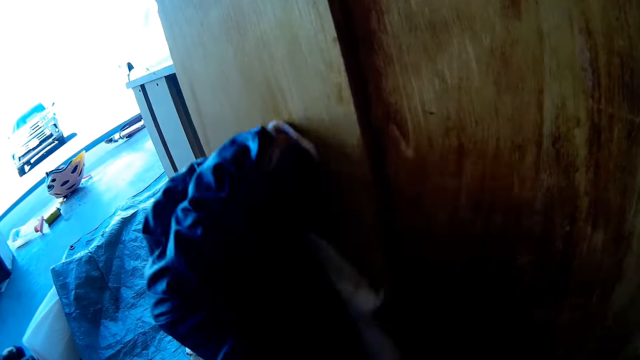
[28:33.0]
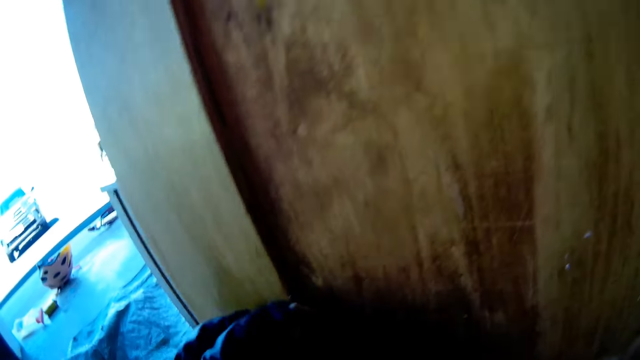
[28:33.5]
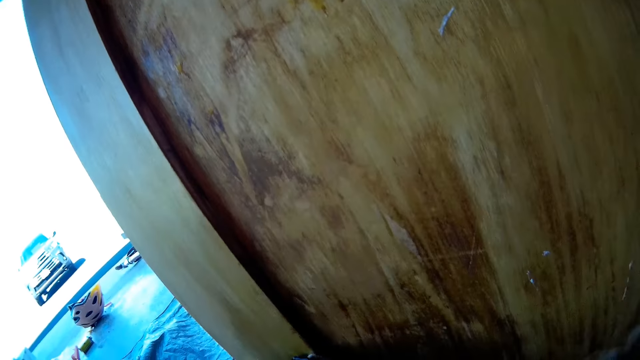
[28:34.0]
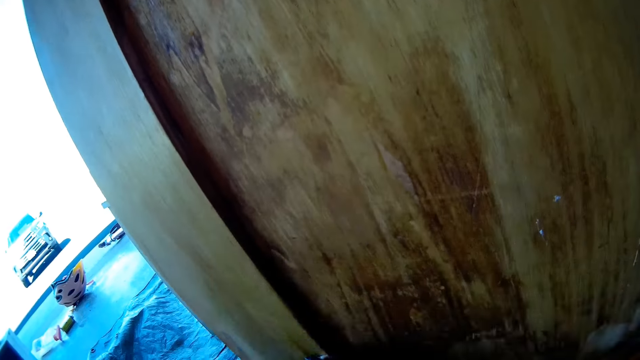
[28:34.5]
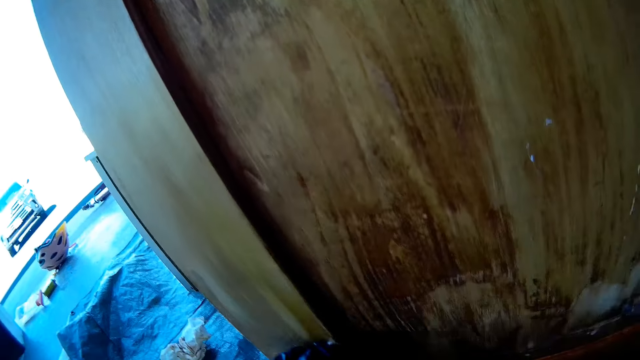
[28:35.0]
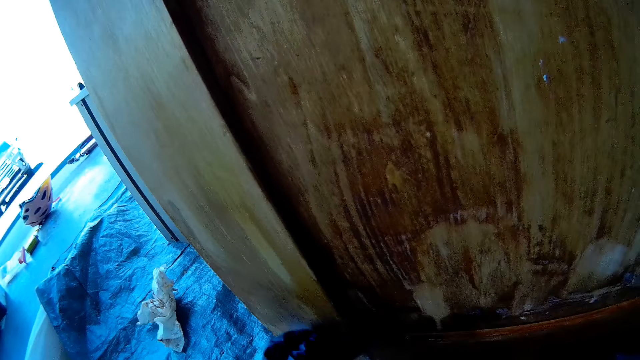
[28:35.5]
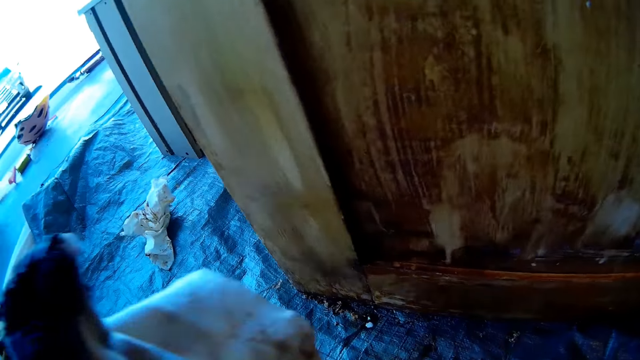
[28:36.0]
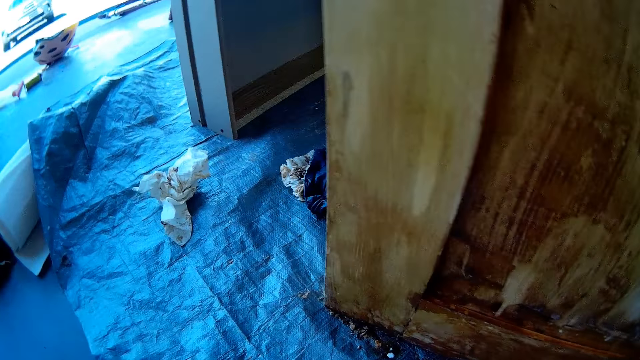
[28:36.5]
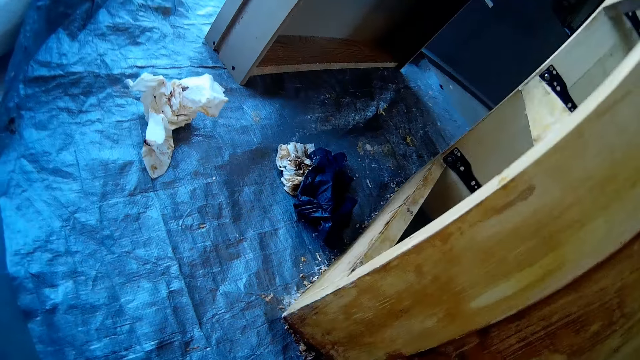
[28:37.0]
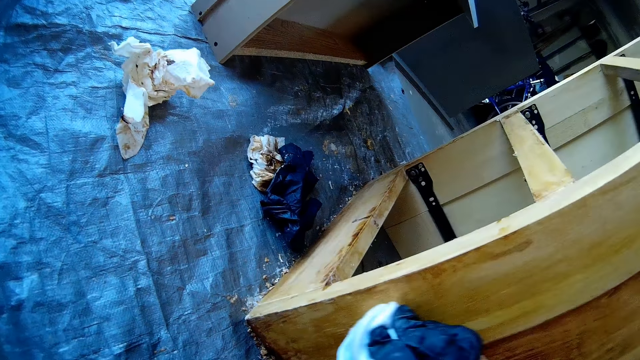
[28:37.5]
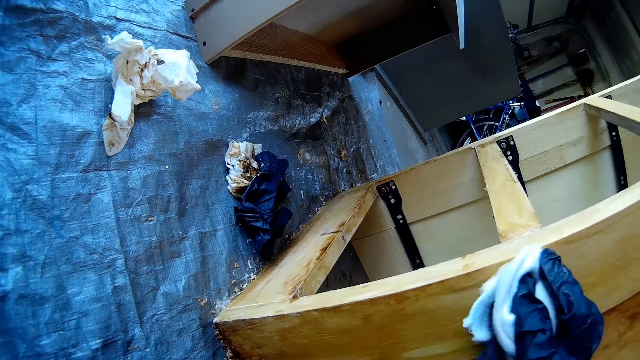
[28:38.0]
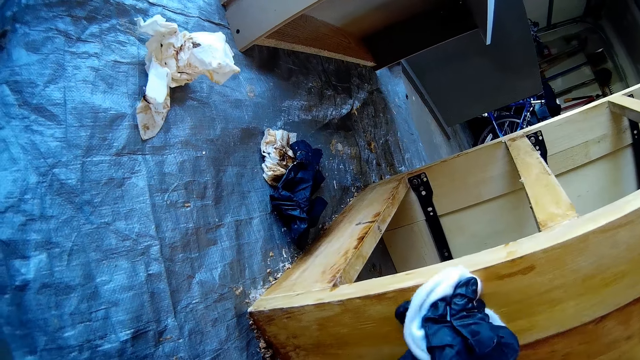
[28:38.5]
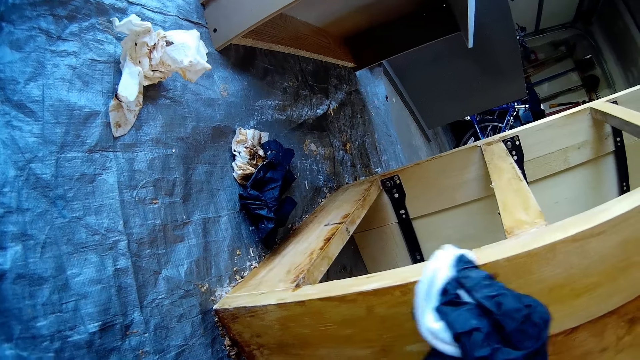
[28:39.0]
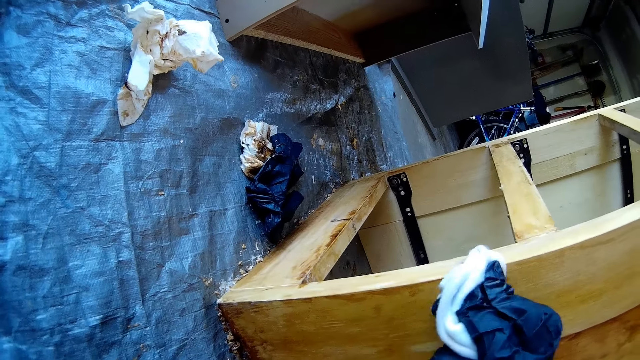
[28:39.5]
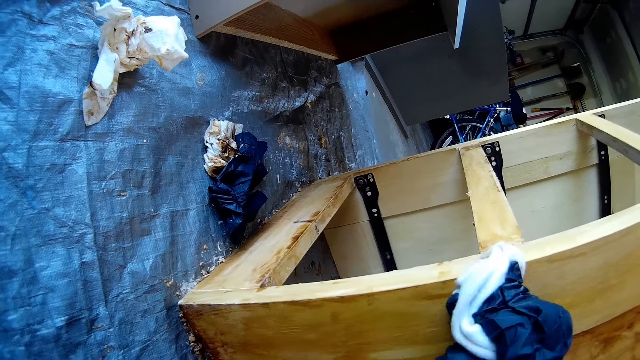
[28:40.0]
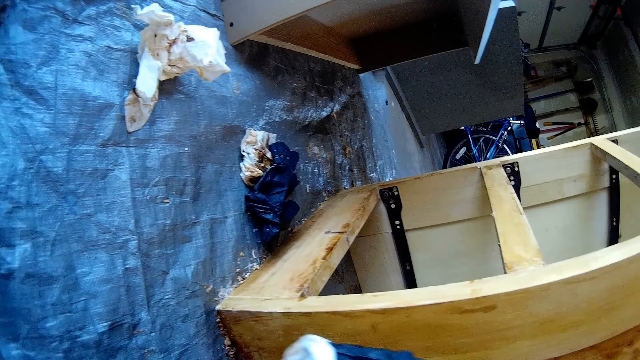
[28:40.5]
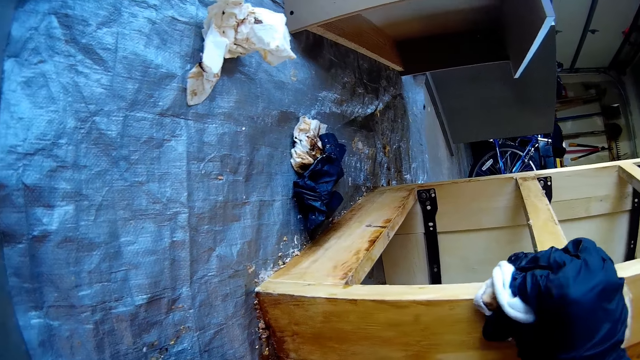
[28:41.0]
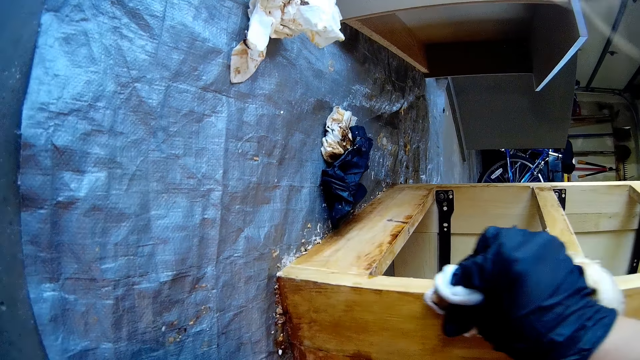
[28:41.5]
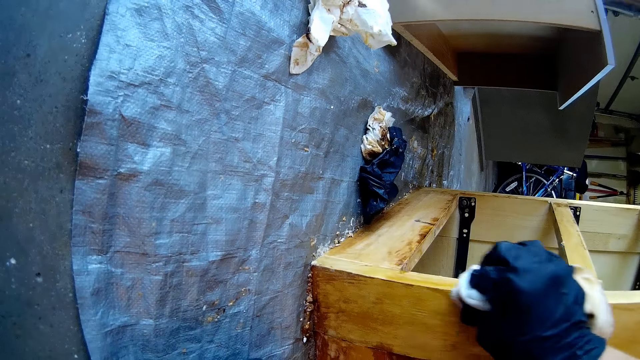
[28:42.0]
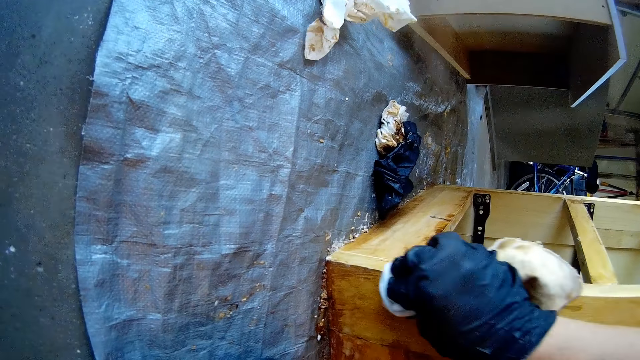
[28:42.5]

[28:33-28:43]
The camera wearer swings the left hand. They transfer the fabric to the right hand. They swing the right hand. They remove paint from the cupboard using a hand towel.

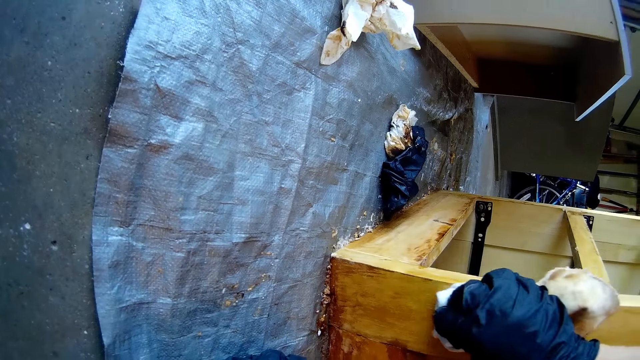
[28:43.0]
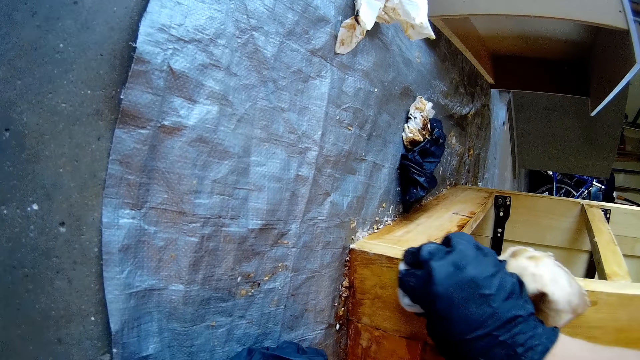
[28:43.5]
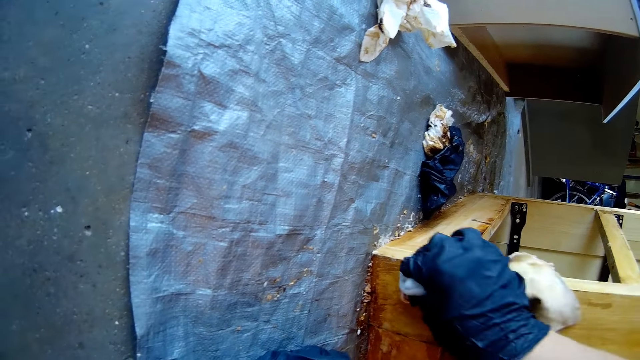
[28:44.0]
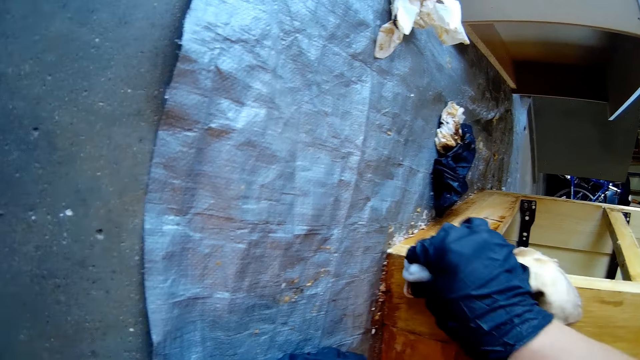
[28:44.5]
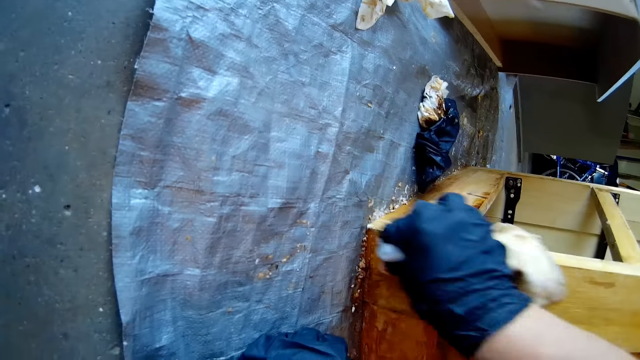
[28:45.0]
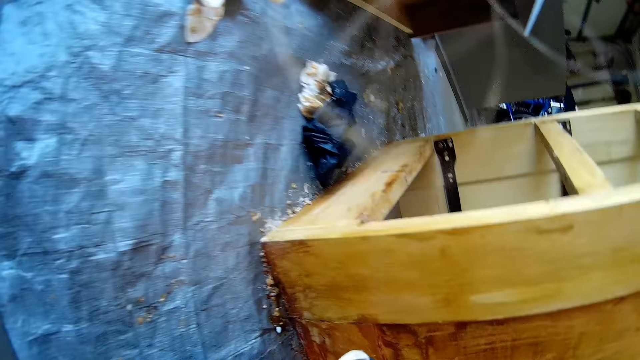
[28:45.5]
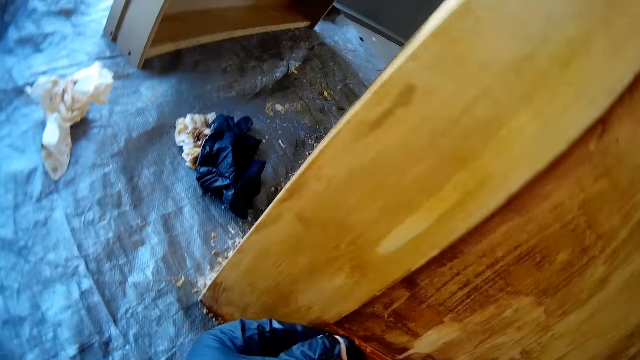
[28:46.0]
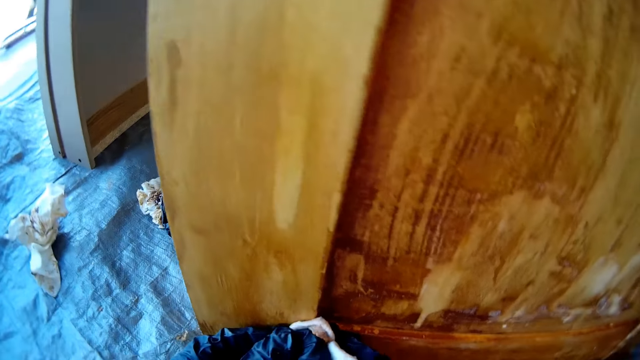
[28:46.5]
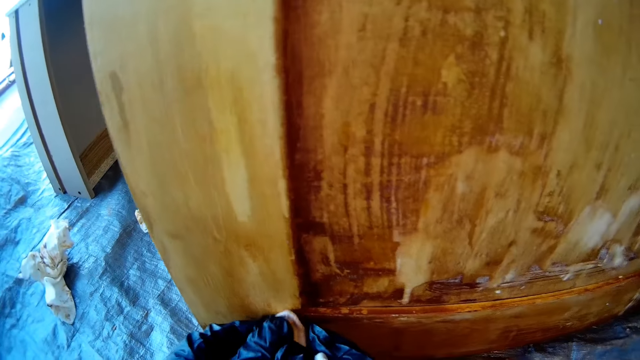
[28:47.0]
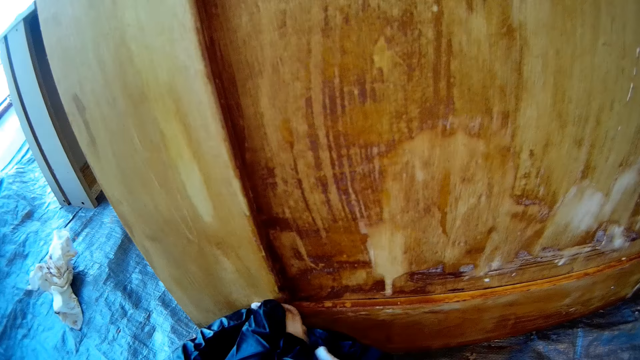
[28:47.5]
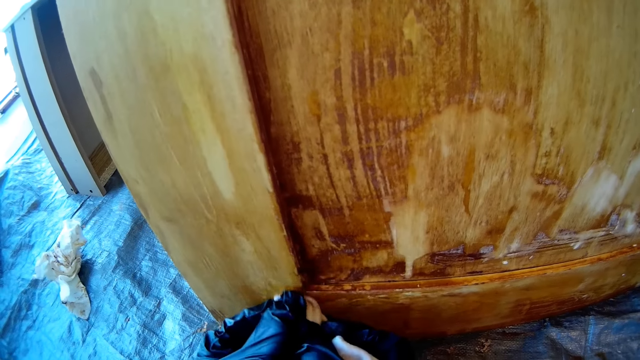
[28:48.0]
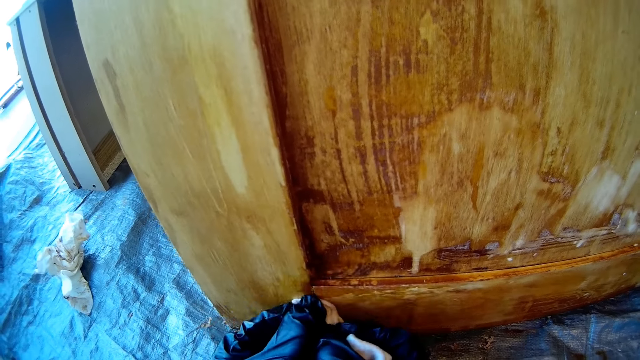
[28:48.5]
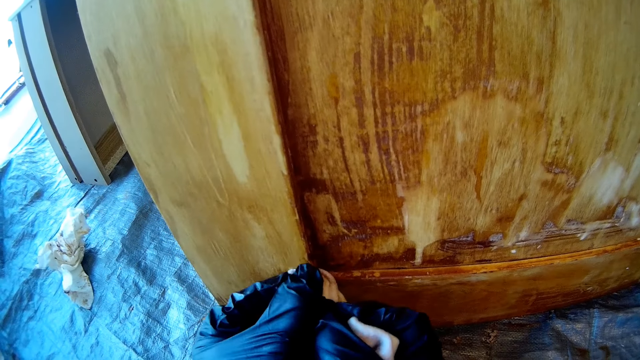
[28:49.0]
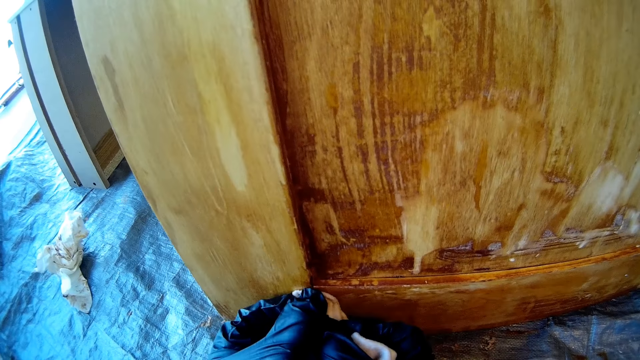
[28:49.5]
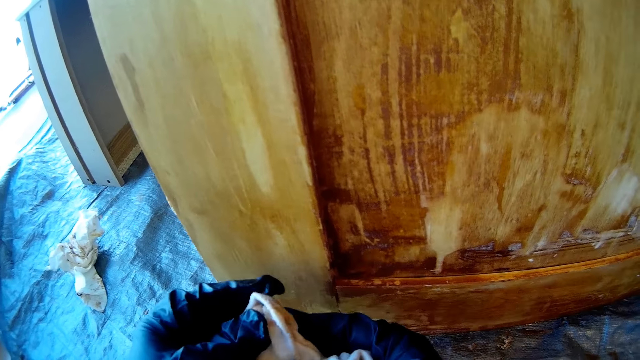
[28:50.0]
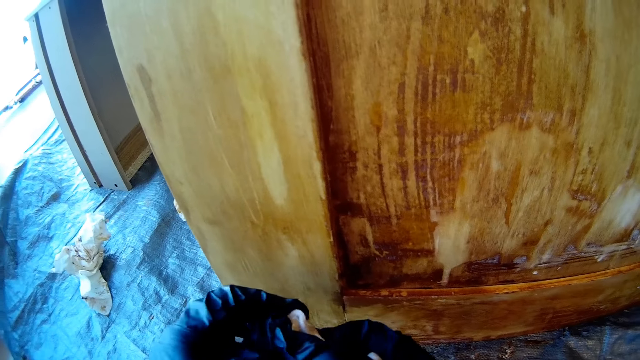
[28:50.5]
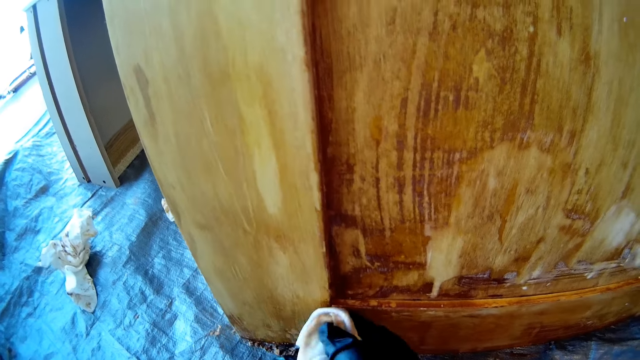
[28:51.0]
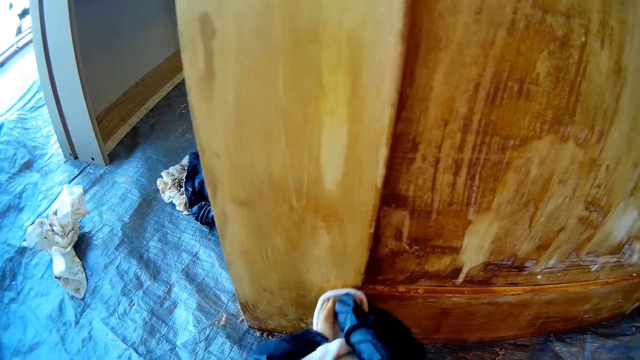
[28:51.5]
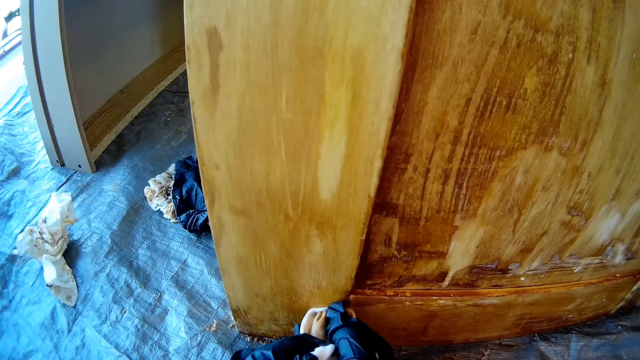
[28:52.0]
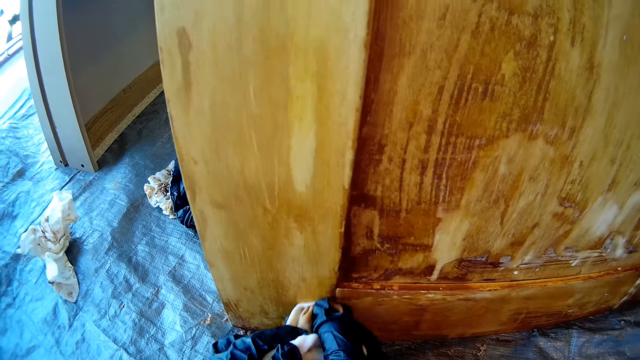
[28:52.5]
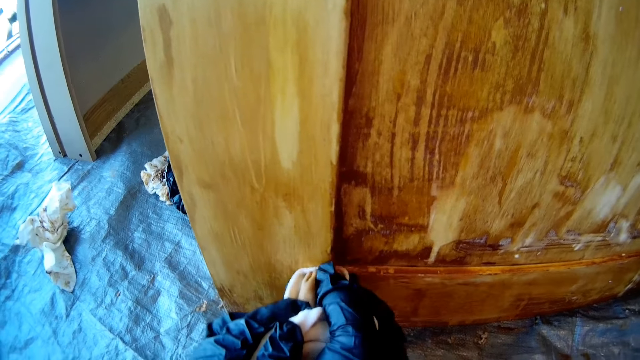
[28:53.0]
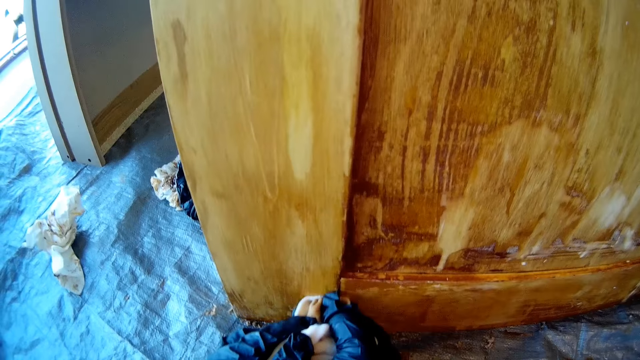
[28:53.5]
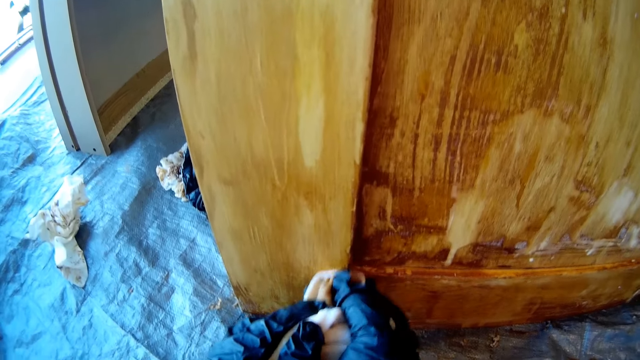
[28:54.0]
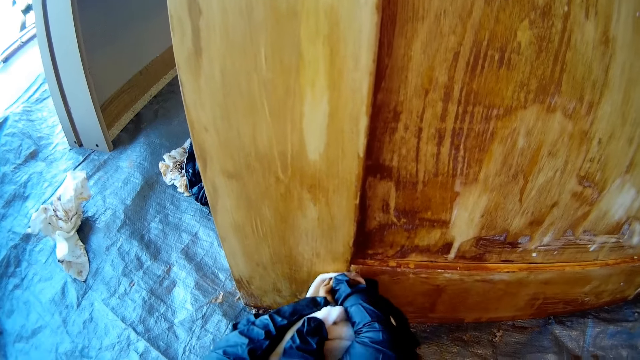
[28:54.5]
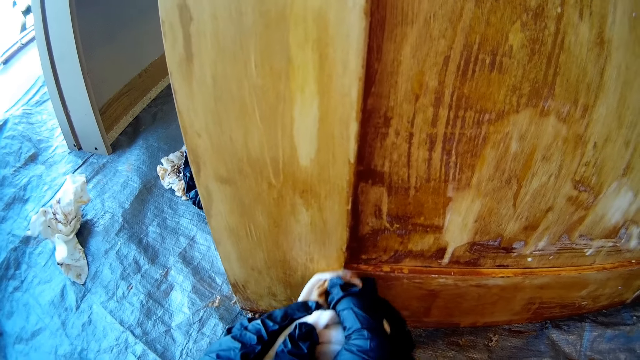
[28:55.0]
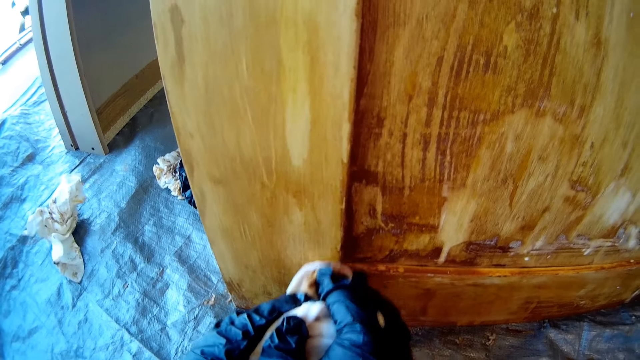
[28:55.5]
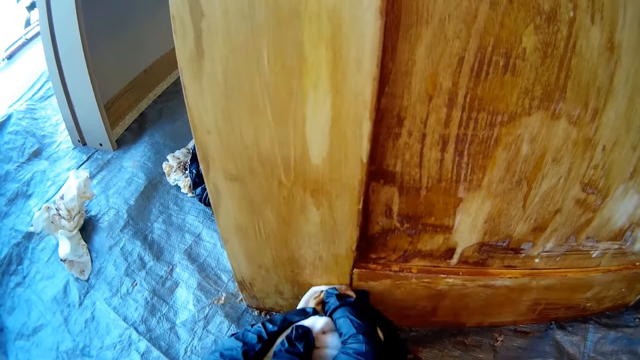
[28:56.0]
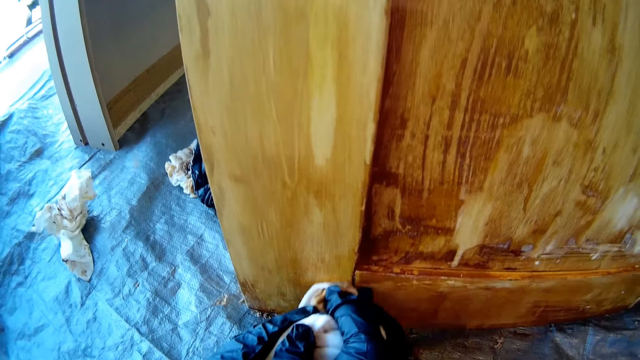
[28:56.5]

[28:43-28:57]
The camera wearer swings the right hand. They hold the hand towel with the left hand. They remove paint from the cupboard using the hand towel.
